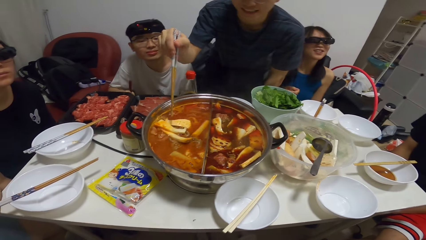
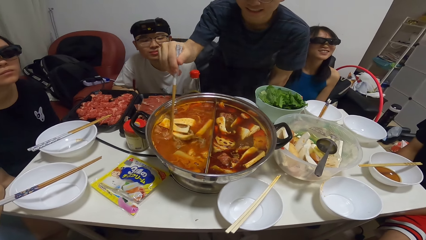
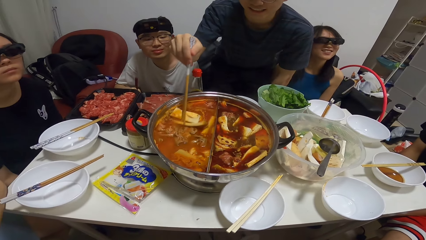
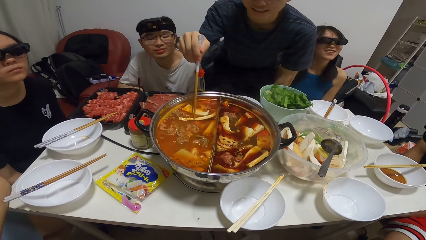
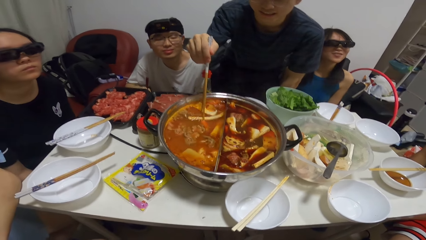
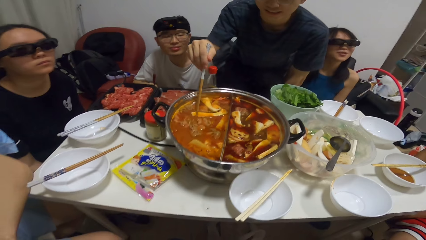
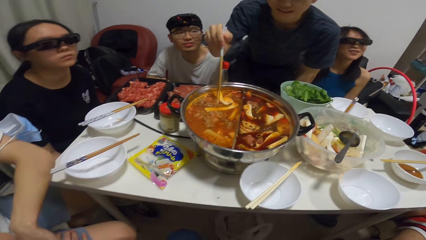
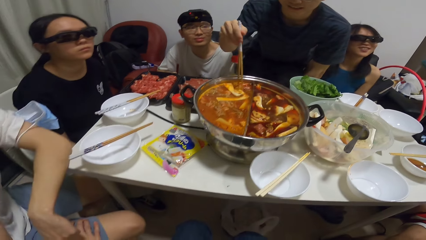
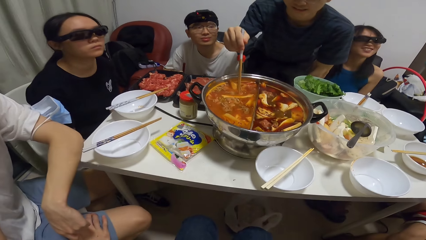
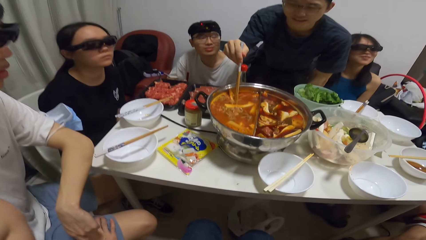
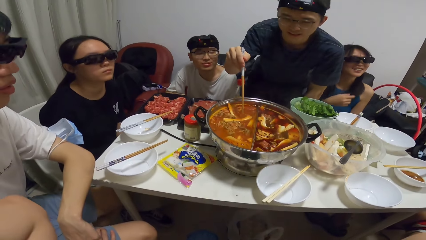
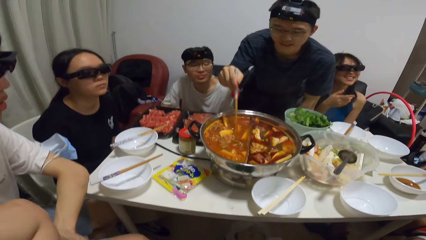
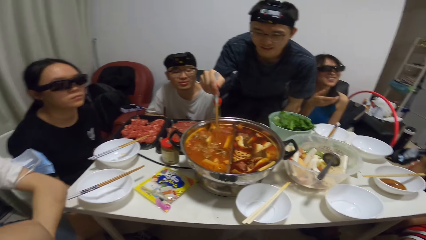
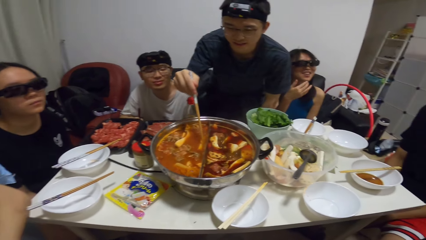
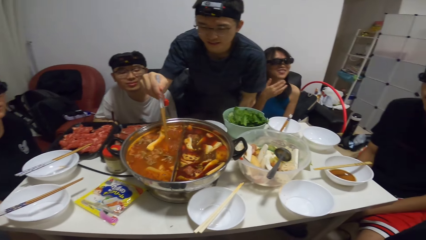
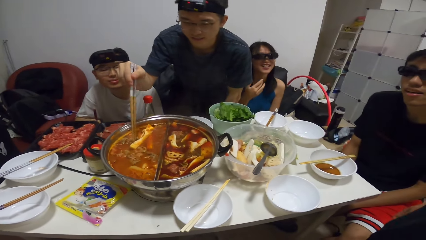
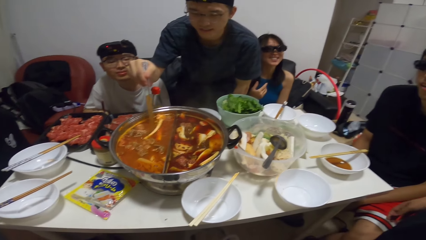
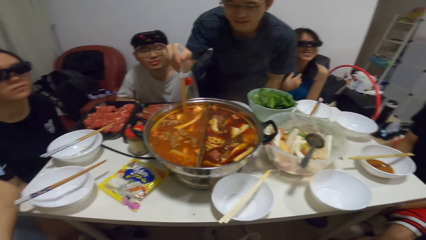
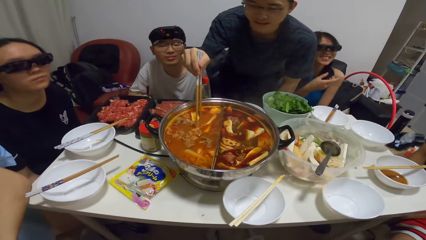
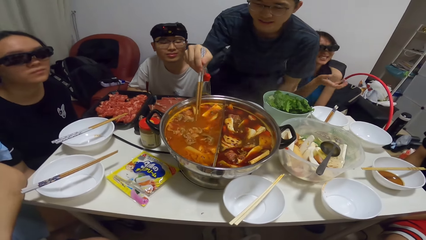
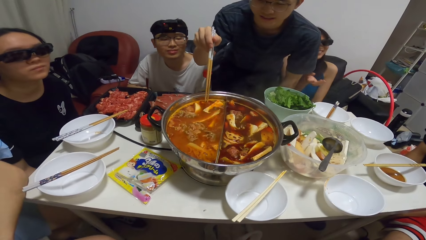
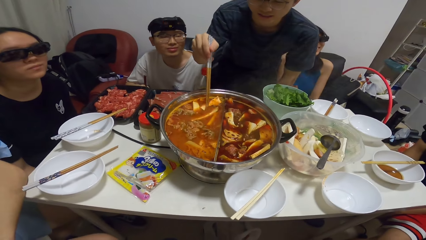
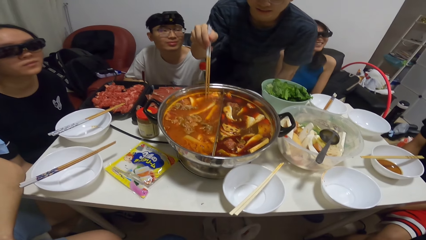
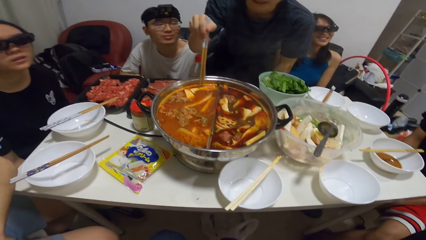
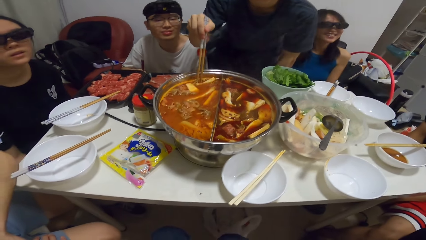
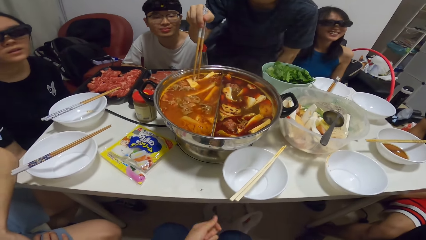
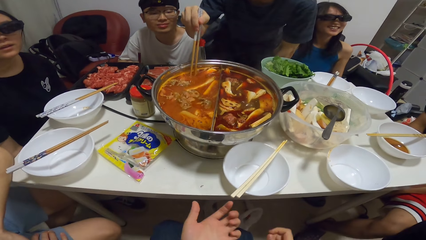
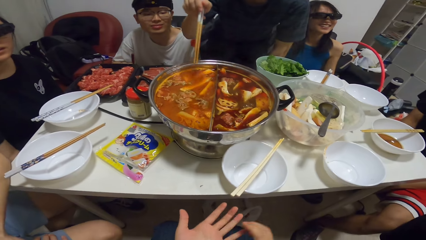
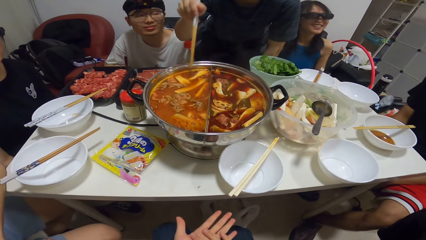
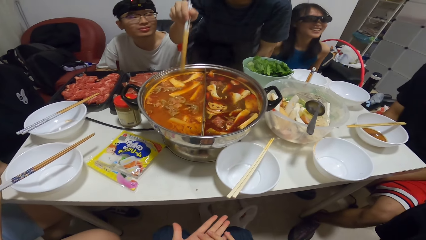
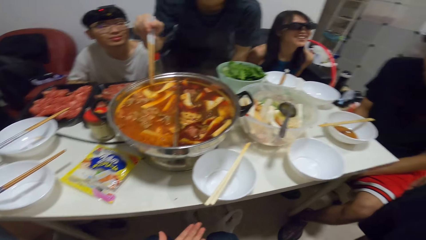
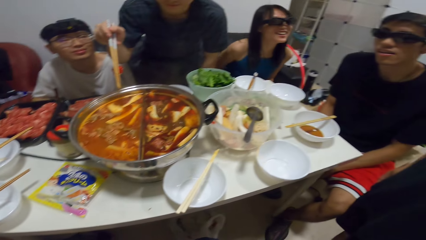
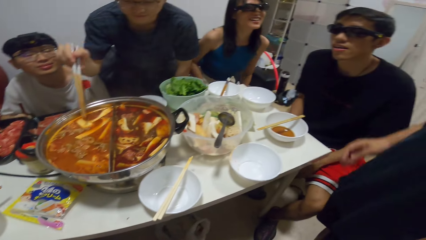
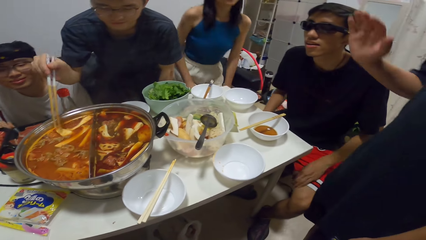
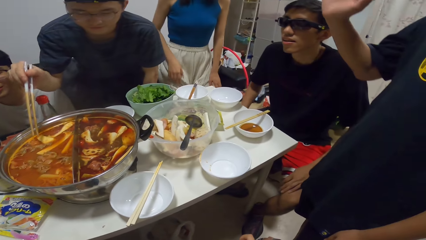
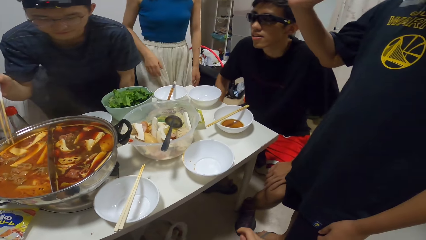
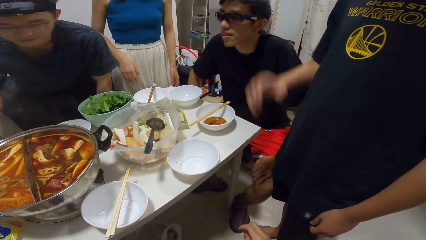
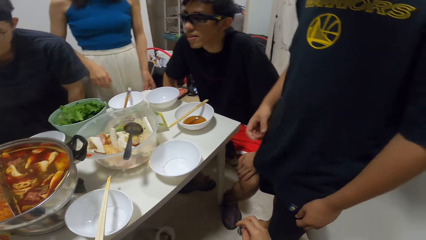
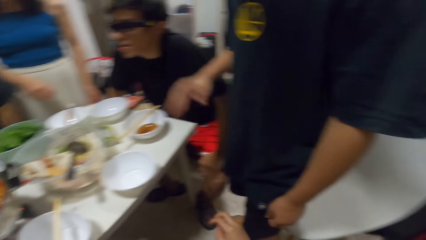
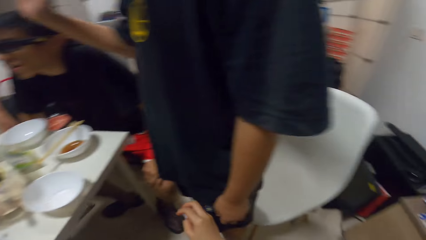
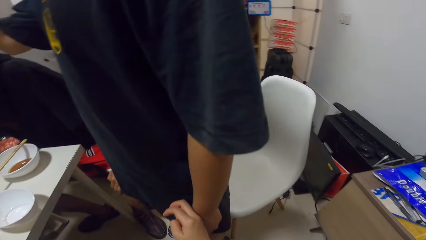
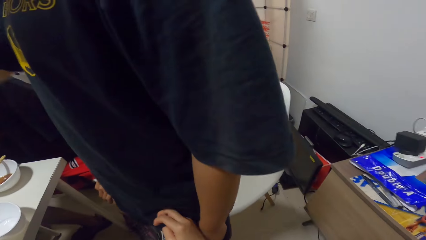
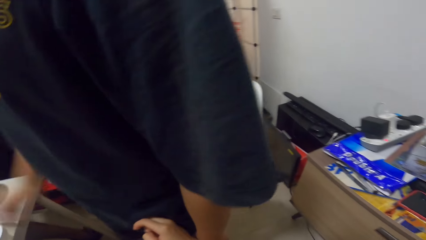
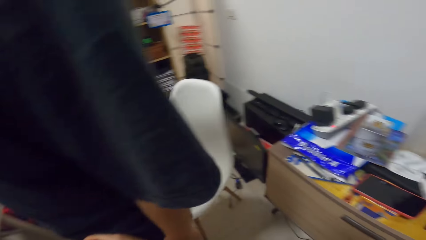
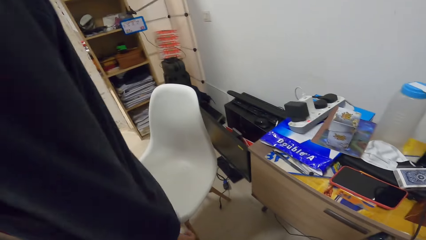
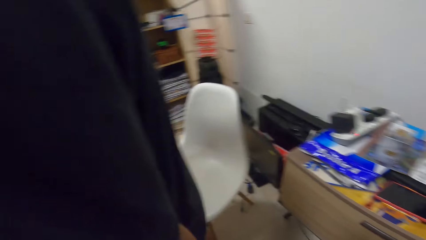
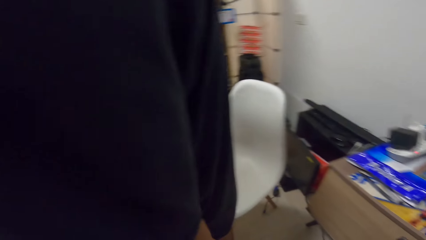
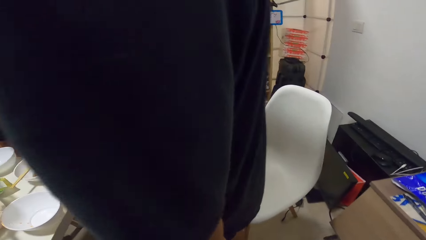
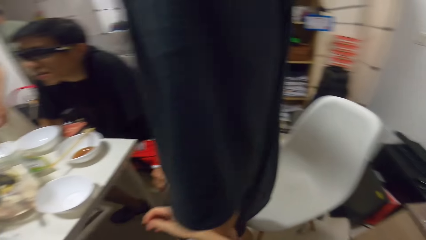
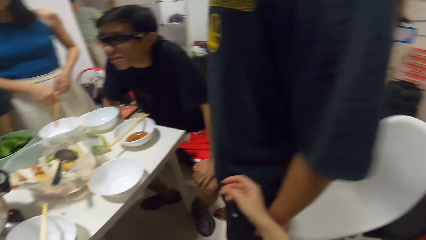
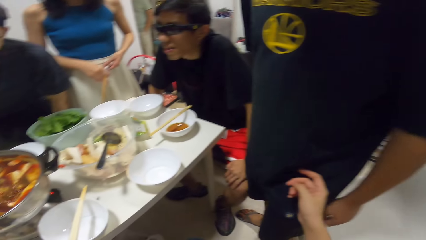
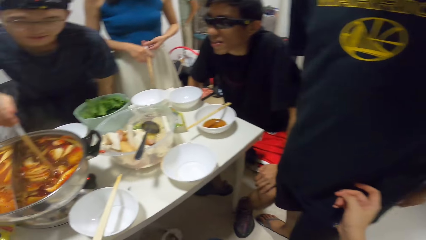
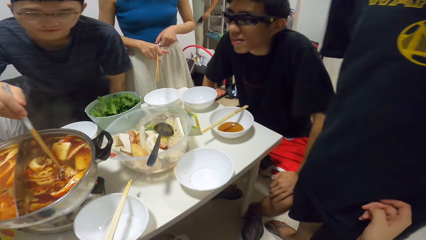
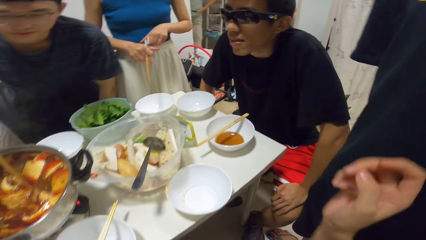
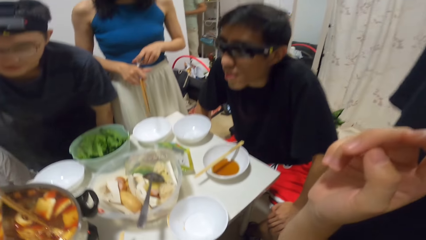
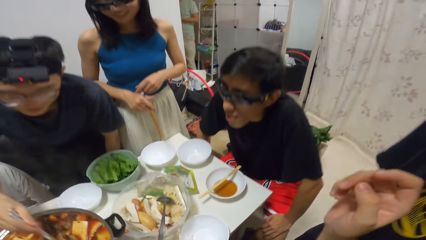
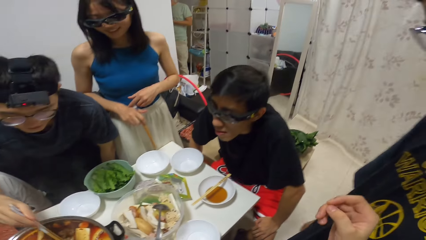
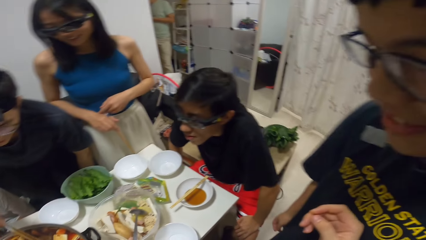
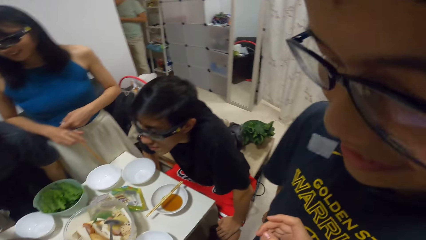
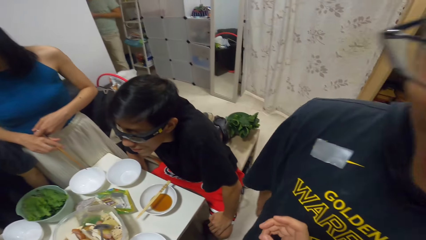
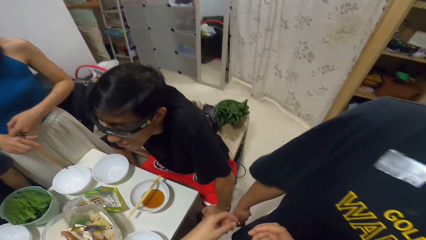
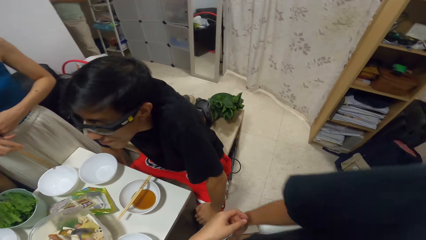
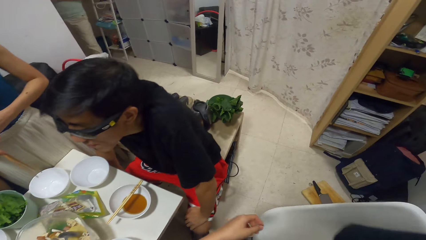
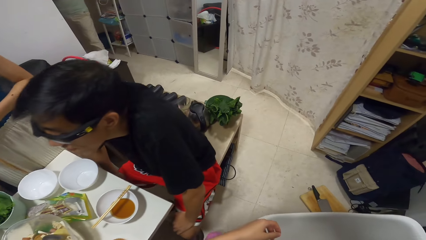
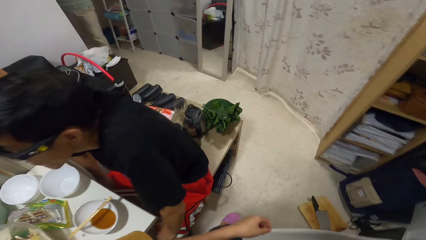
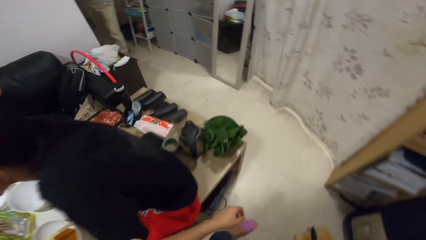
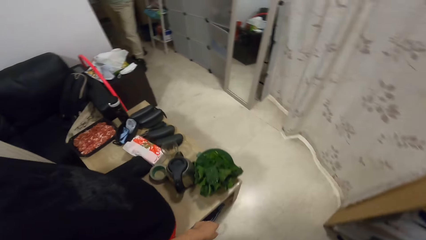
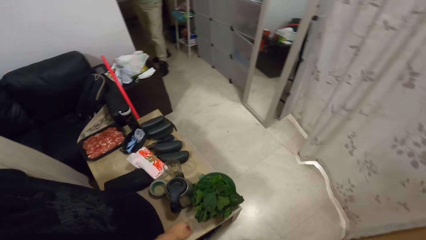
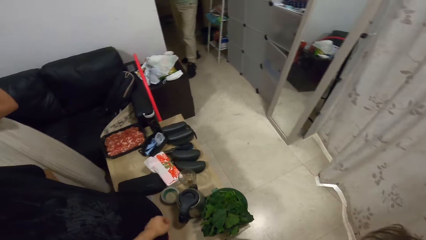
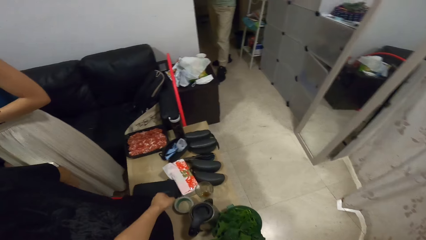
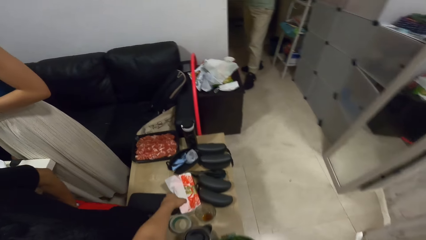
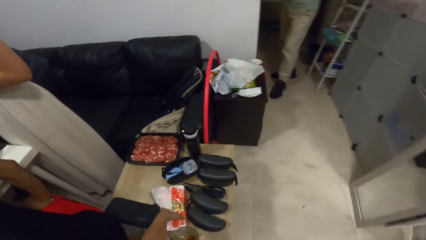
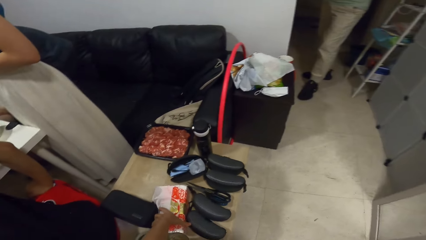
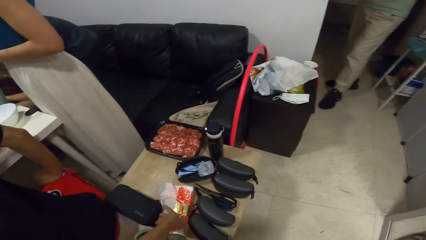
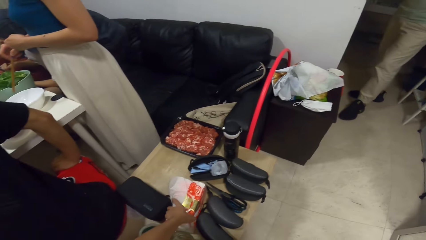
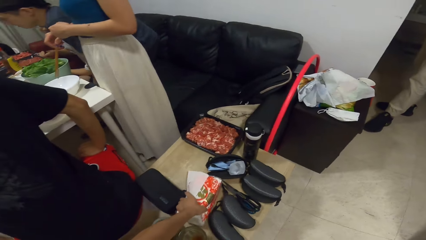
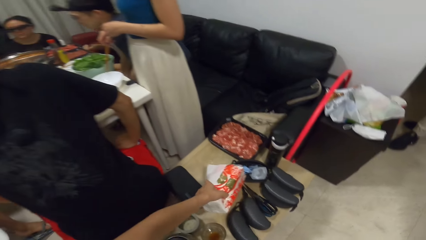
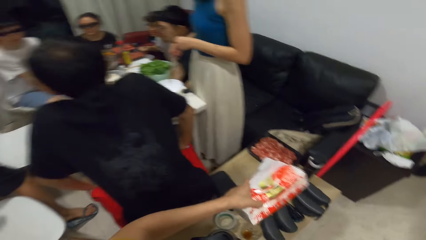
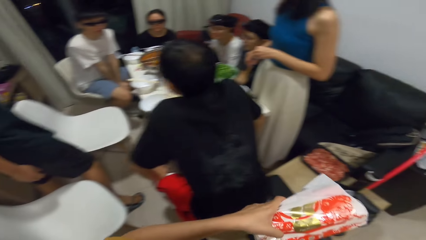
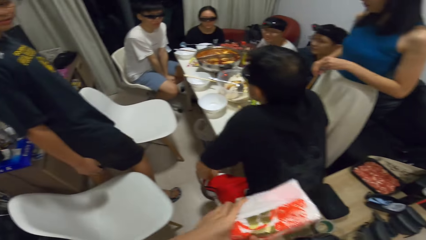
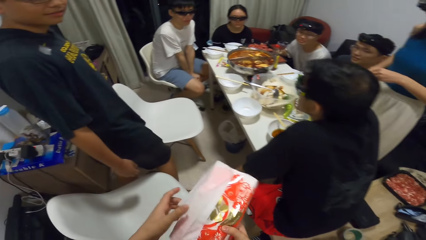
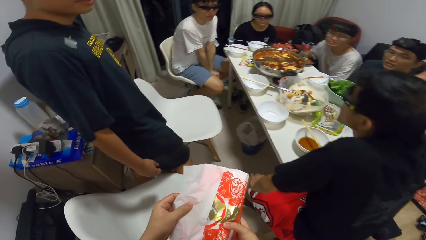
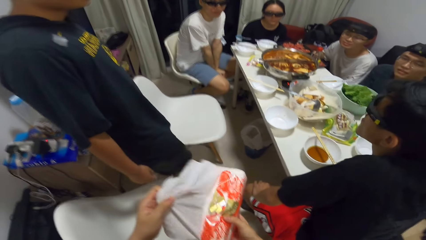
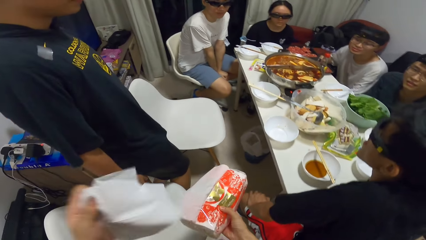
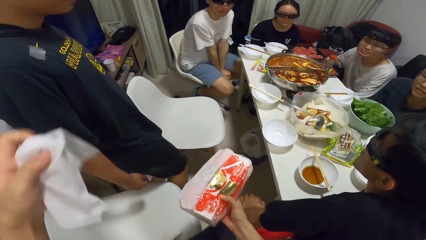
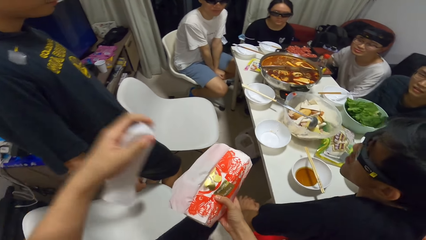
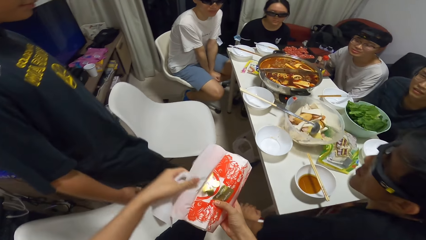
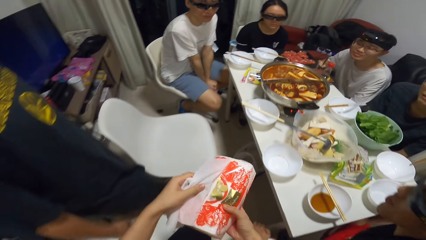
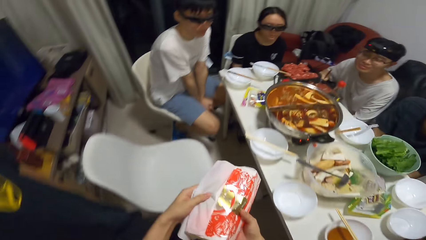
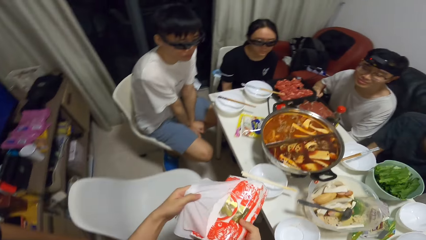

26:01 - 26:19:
The camera wearer communicates with a woman. He moves around. The woman stands. The camera wearer looks around. He walks around the room. He picks up a tissue pack from a table with his left hand. He pulls out tissue from the tissue pack with his left hand.
